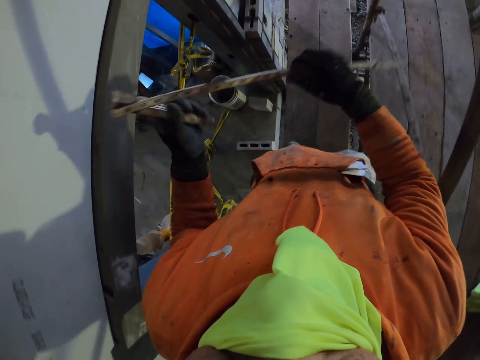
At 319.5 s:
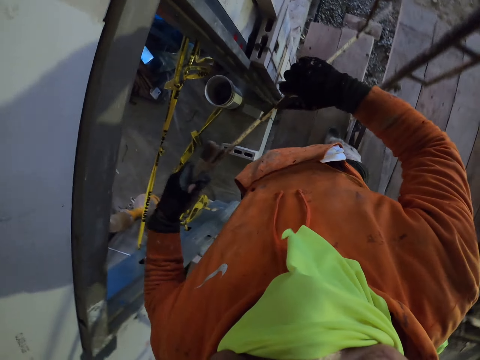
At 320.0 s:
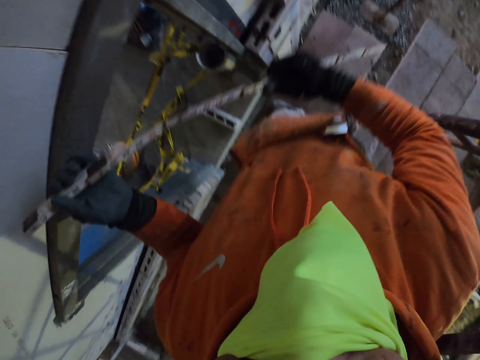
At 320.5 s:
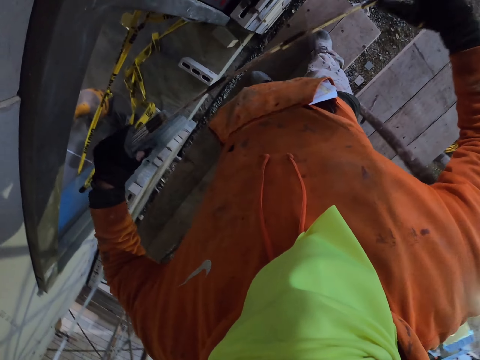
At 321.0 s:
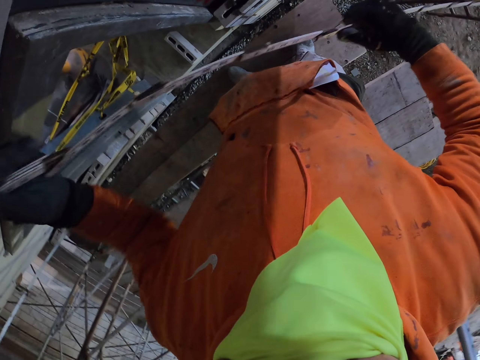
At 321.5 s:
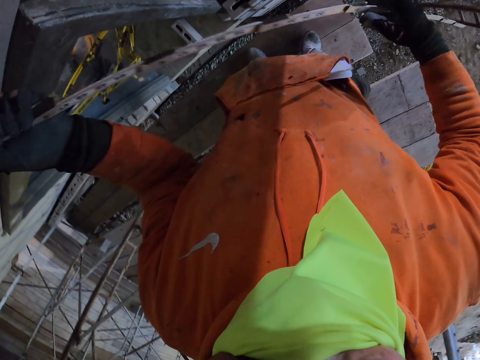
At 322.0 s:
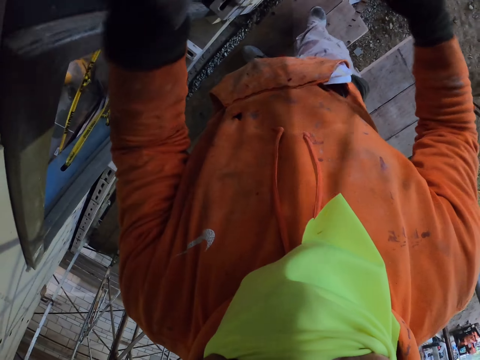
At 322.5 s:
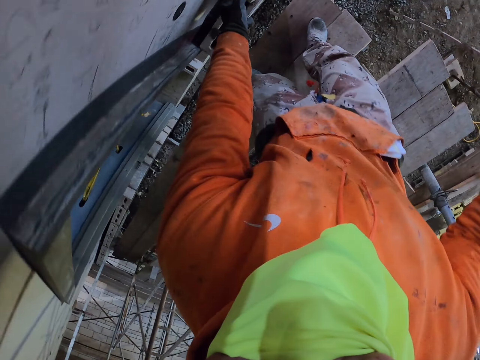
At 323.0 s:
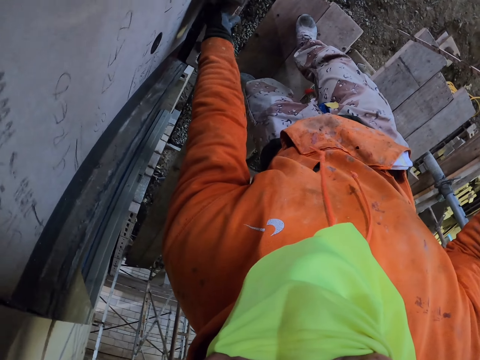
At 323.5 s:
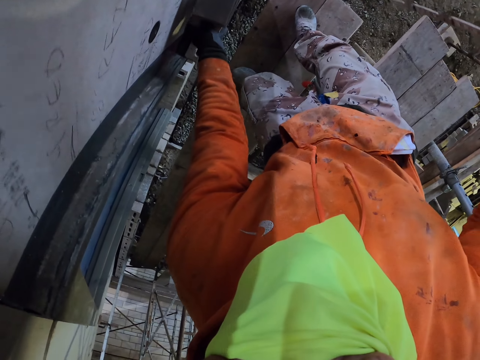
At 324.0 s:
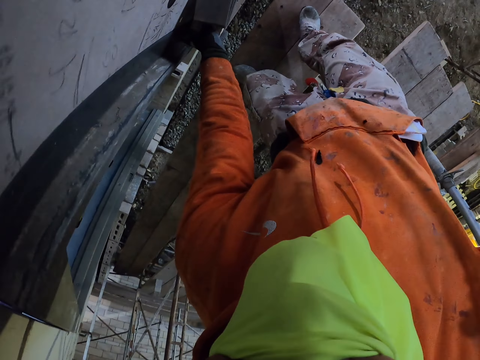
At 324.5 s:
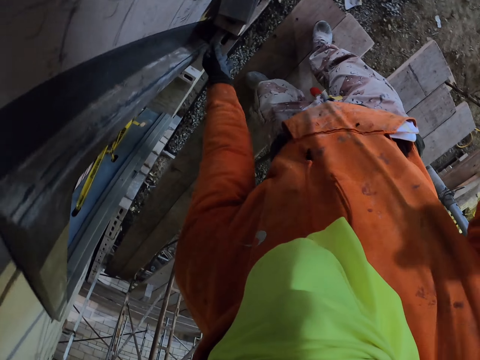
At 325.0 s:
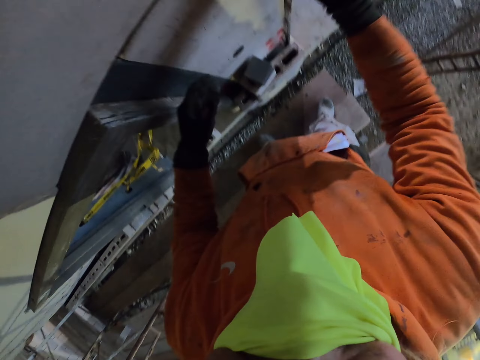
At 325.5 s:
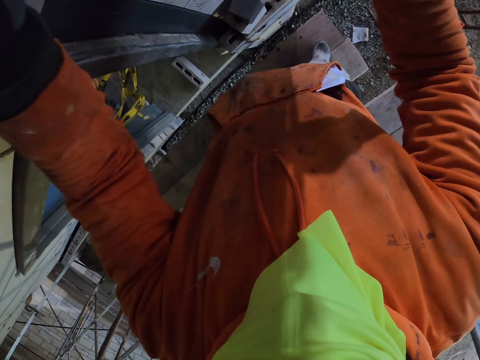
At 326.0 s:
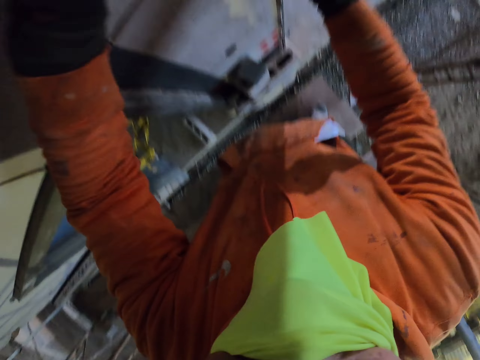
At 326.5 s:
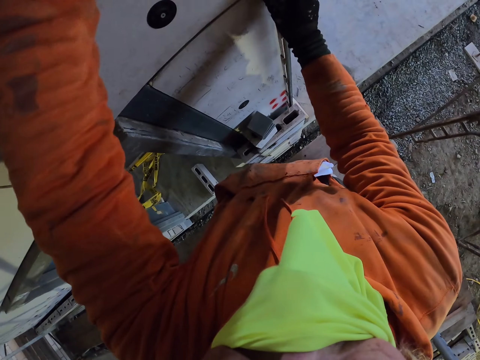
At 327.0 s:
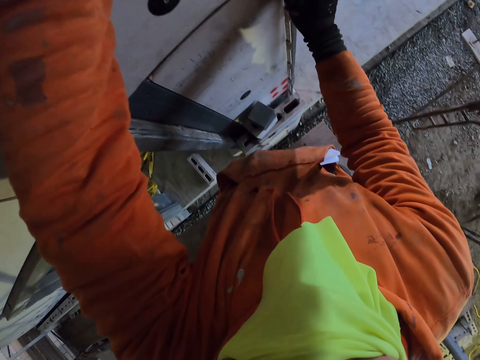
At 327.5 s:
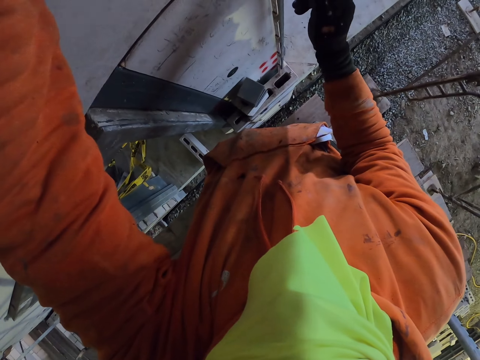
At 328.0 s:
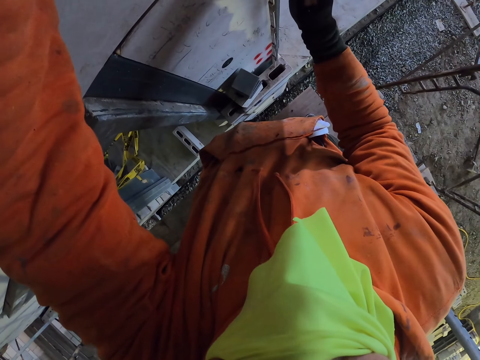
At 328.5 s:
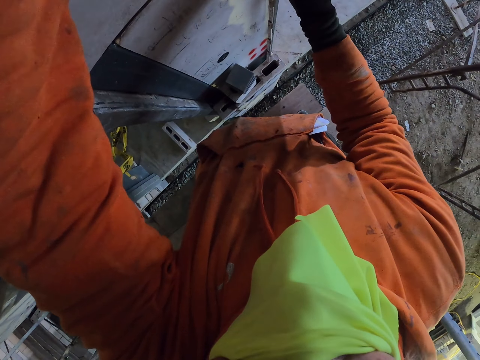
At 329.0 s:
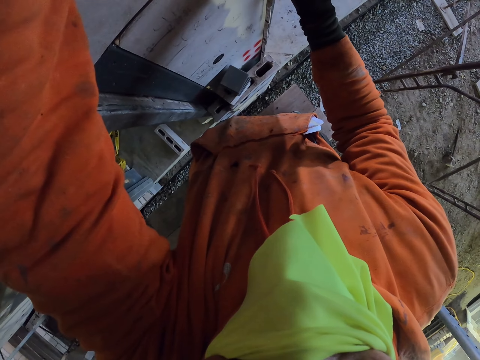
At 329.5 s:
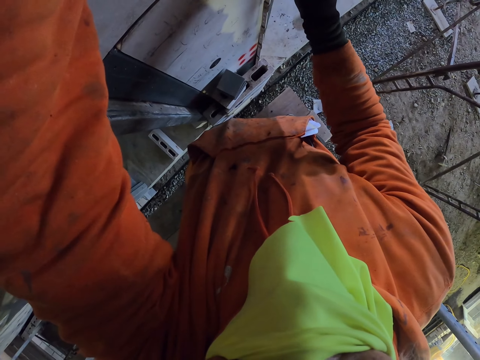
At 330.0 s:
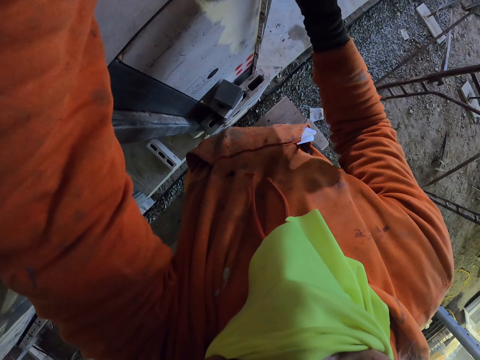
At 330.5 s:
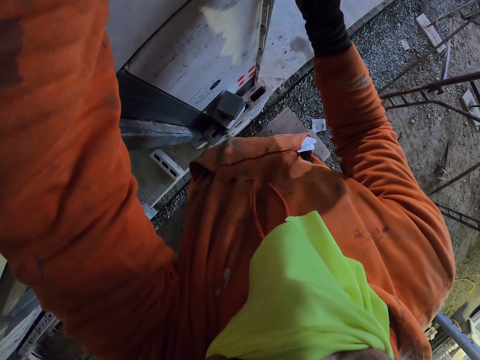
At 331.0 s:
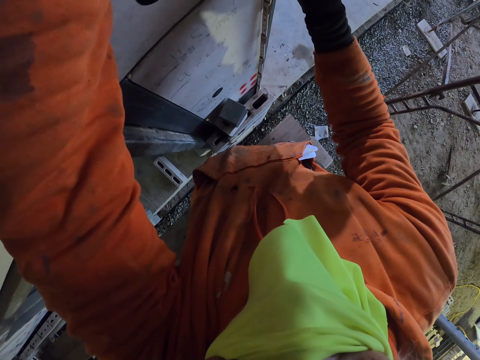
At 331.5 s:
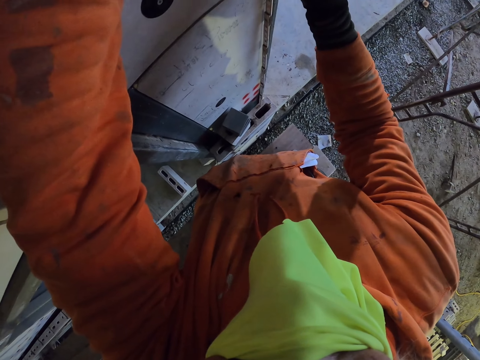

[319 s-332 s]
The camera wearer unfolds tape. They touch something. They pick up a brick. They place the folding ruler on the wall. They mark with the marker.

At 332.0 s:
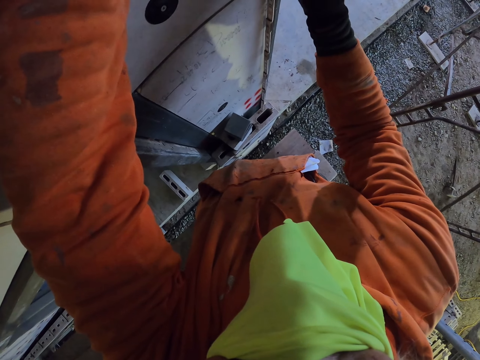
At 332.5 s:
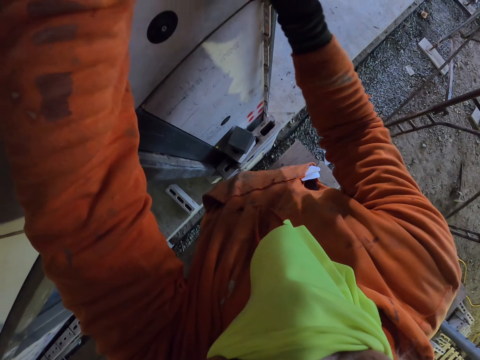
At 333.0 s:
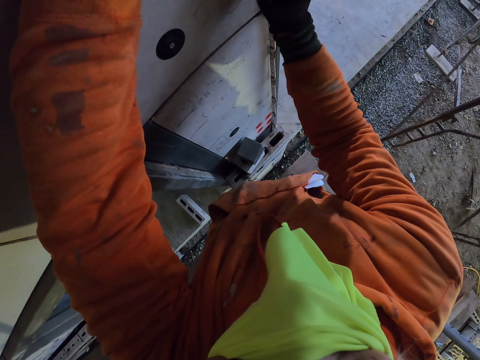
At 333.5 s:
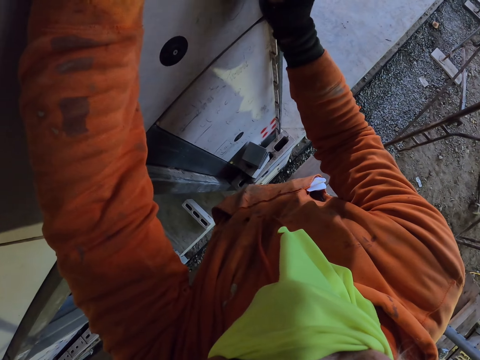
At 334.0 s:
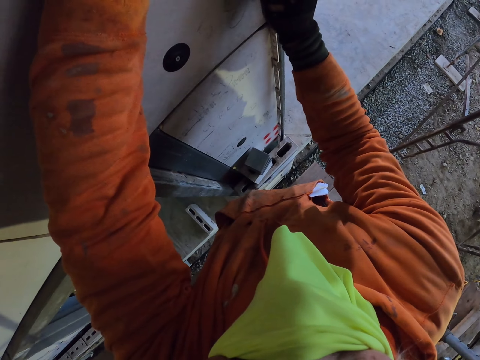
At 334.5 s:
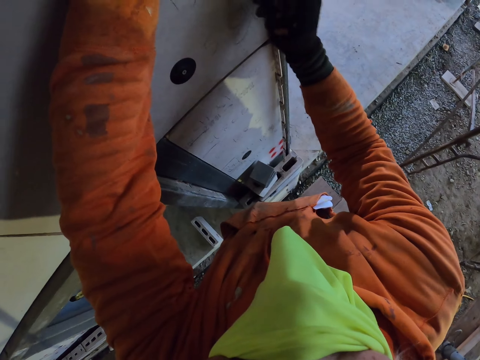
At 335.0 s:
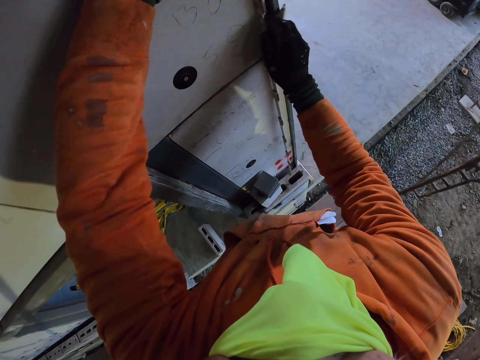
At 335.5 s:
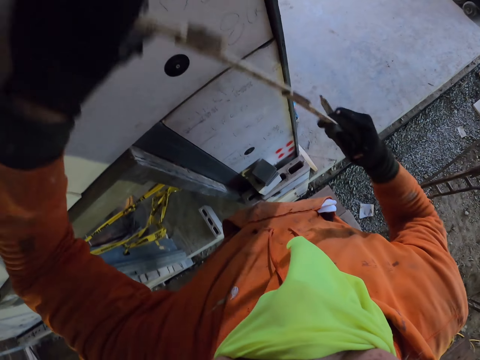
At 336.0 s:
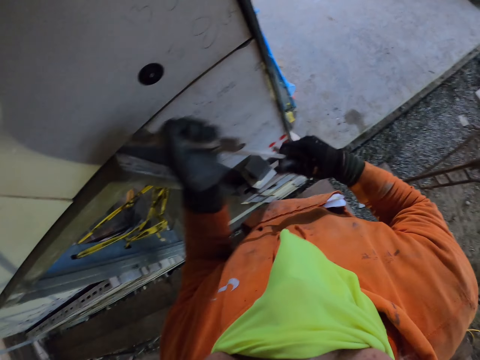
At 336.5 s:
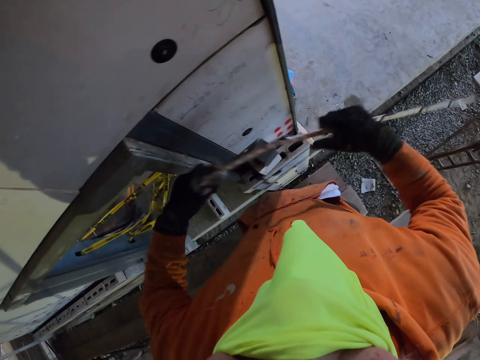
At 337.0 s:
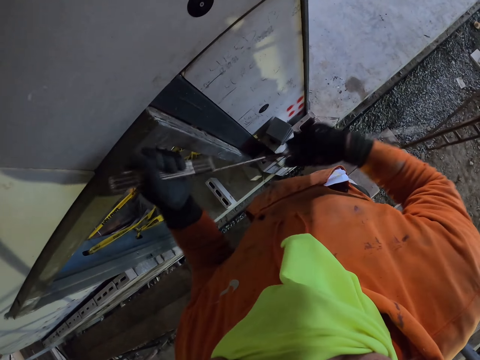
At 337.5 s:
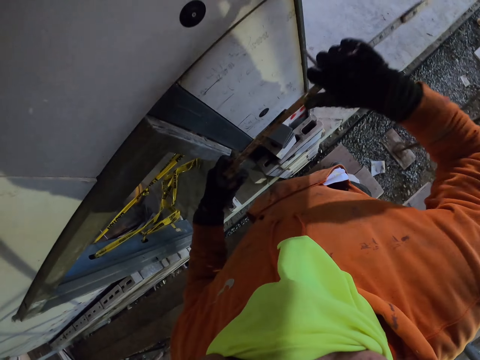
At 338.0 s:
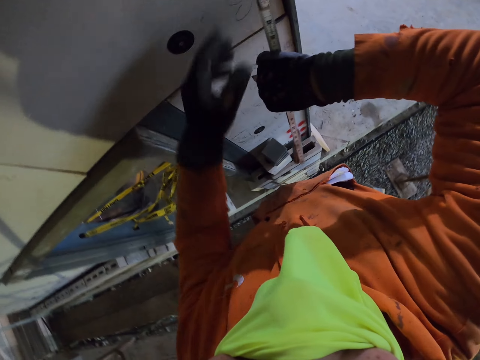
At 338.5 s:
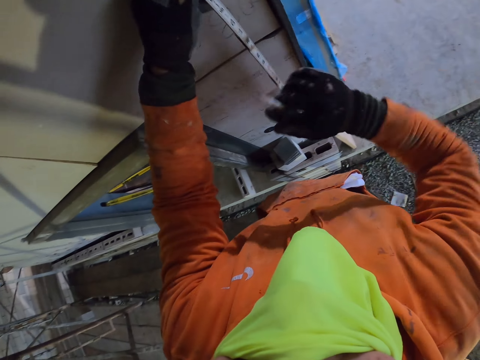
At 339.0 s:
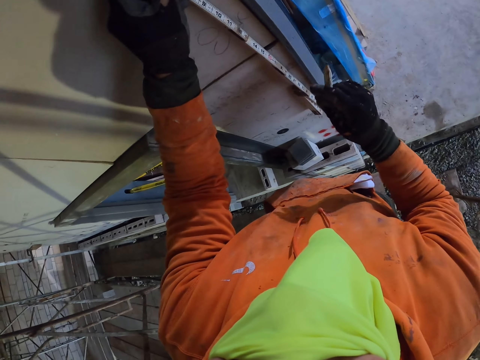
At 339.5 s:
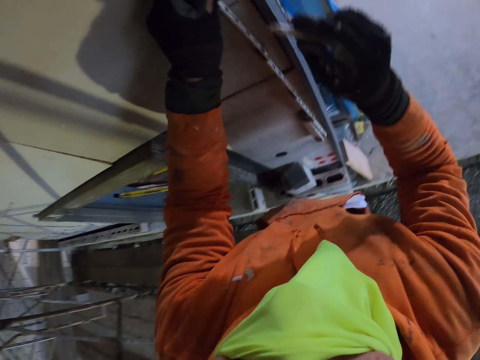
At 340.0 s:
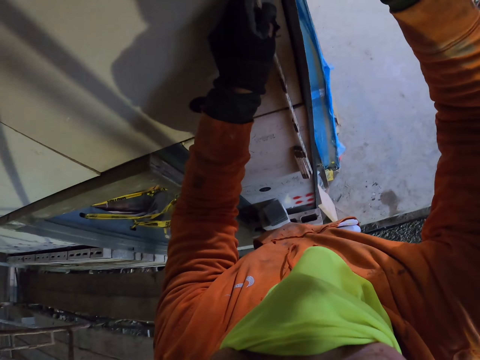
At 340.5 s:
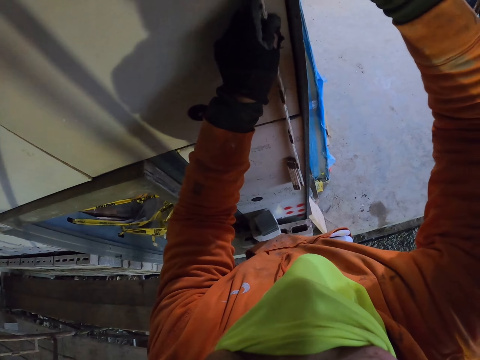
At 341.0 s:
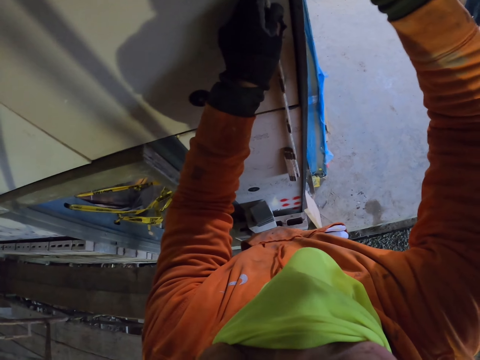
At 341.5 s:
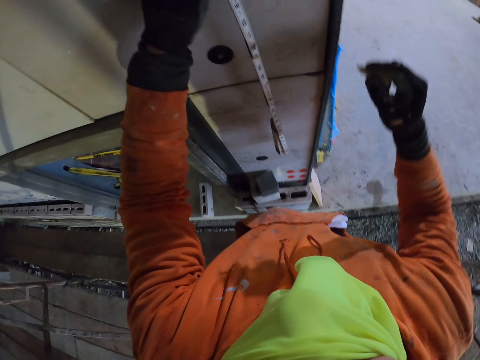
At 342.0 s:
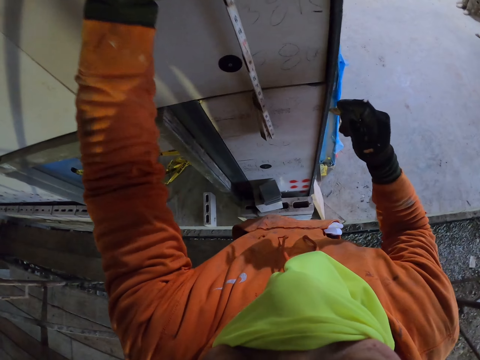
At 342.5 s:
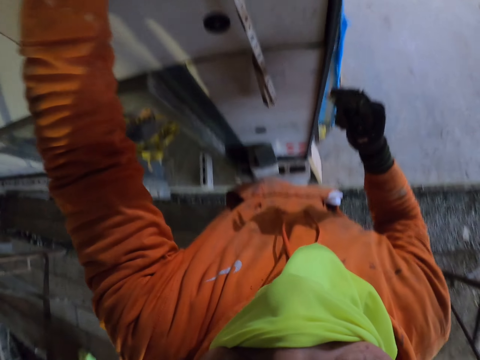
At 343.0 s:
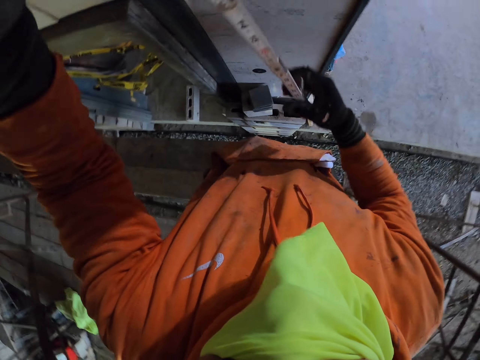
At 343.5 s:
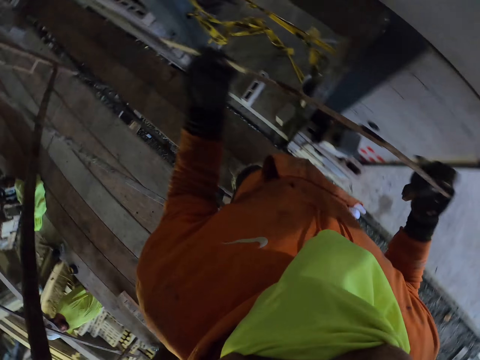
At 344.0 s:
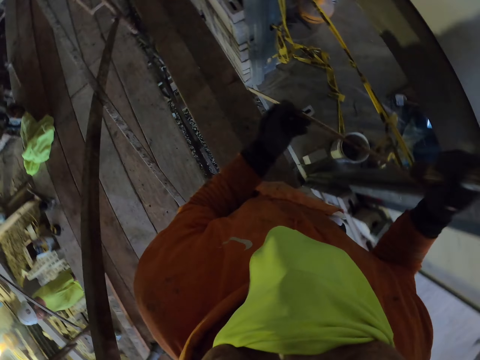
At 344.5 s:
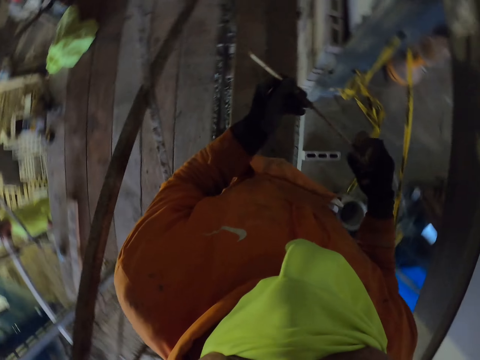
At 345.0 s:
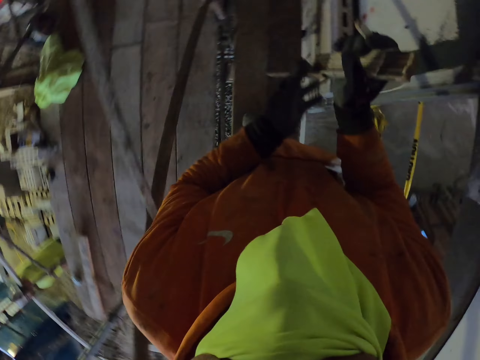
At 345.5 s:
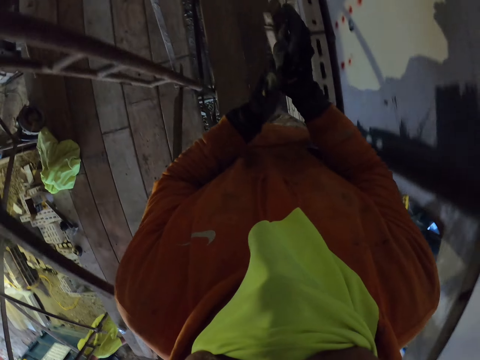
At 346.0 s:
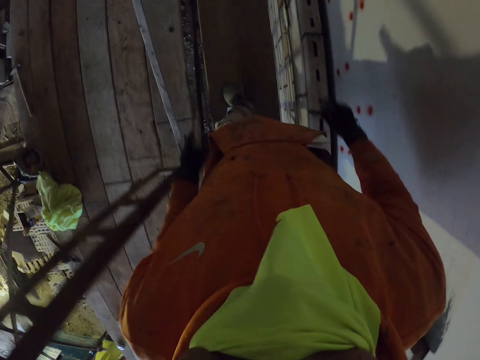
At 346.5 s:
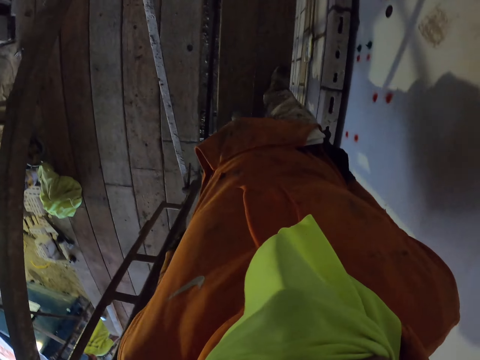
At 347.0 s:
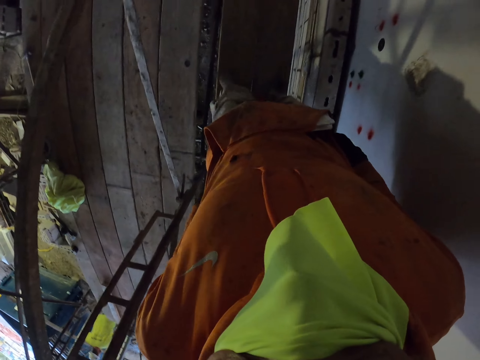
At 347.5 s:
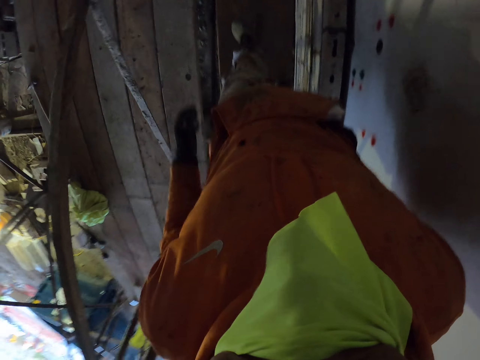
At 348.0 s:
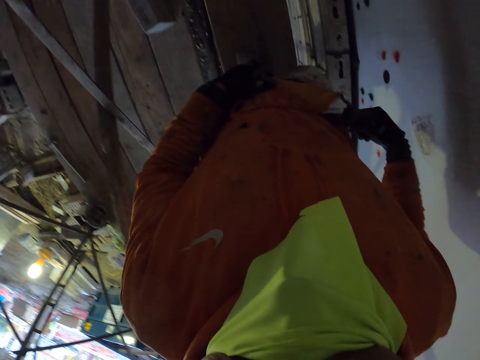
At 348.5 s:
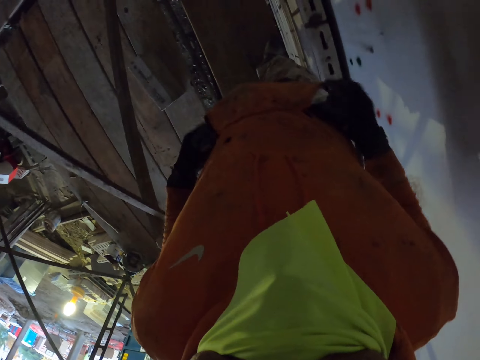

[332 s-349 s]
The camera wearer marks a point on the wall. They fold the folding ruler or tape. They place the folding ruler on the wall. They mark a point on the wall with the marker. They walk around the room. They fold the tape.
